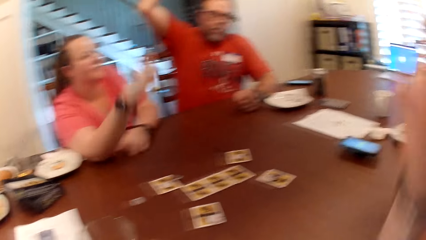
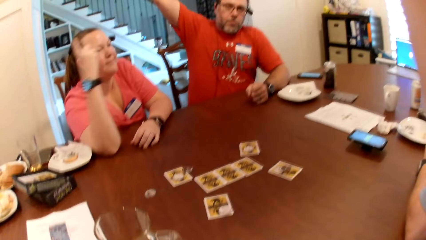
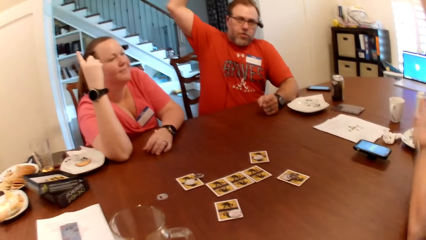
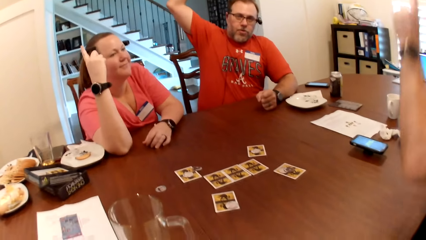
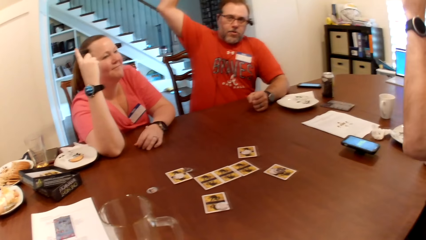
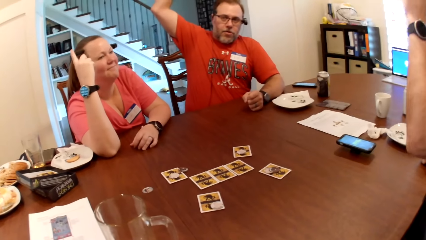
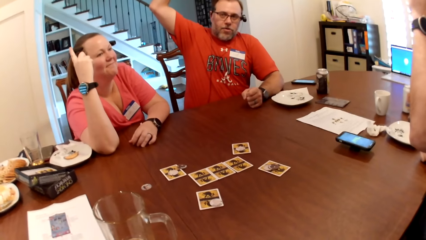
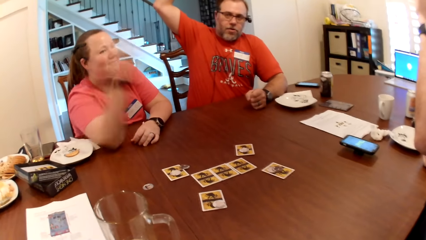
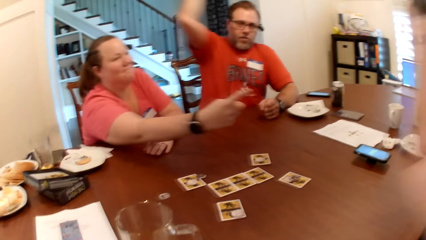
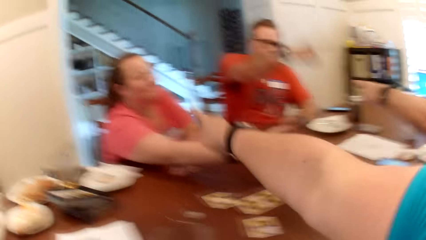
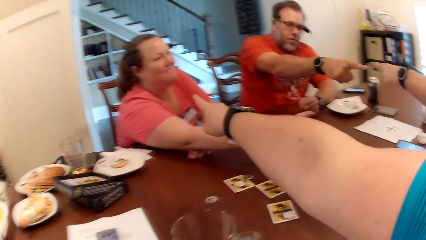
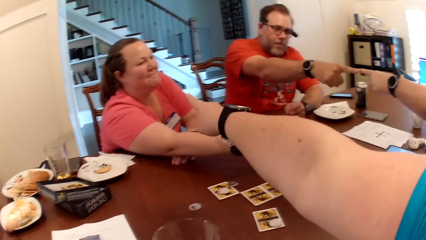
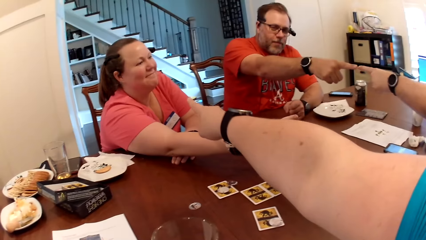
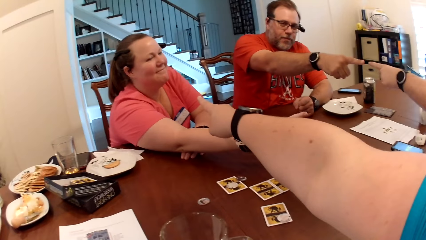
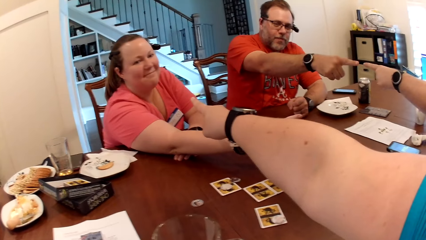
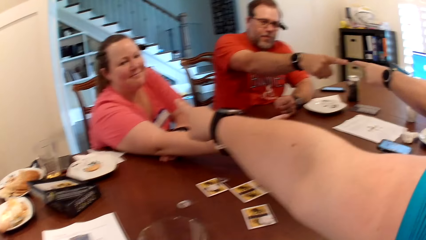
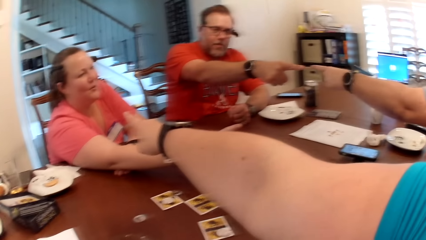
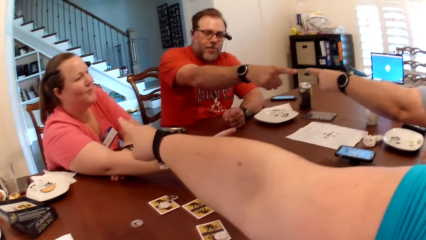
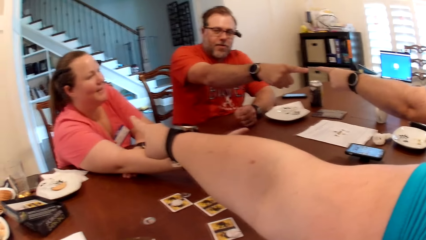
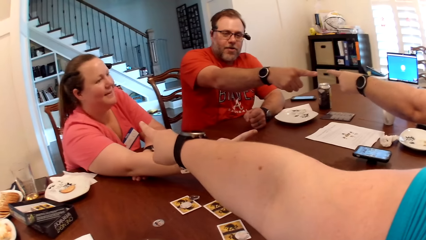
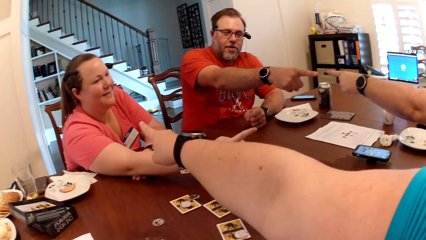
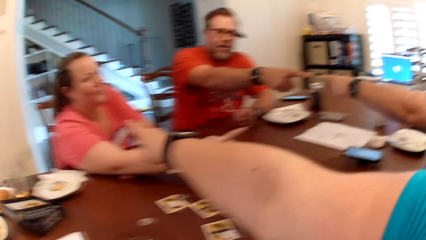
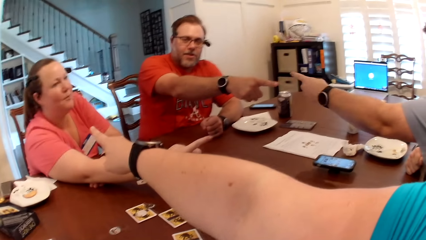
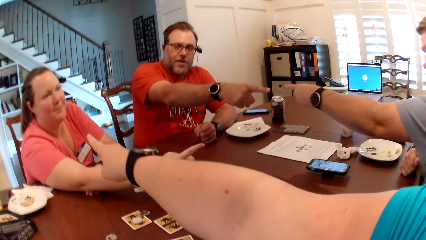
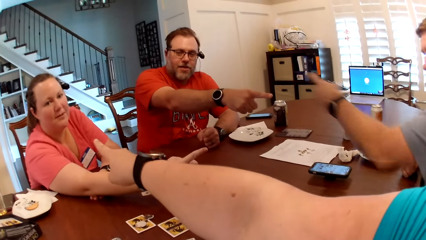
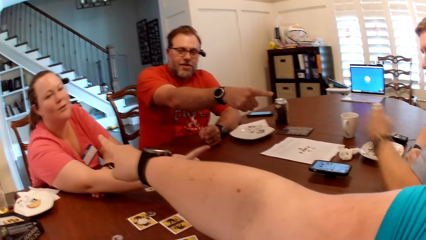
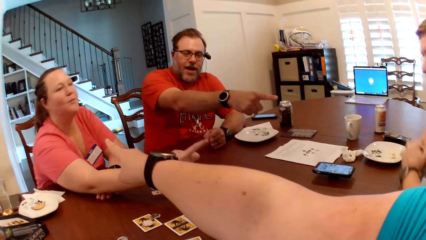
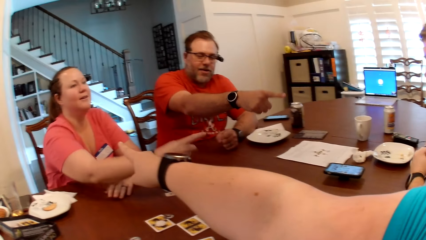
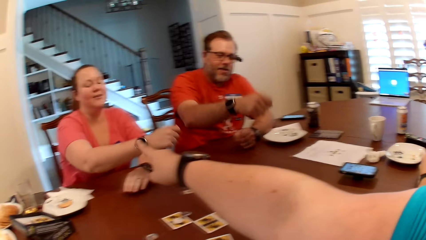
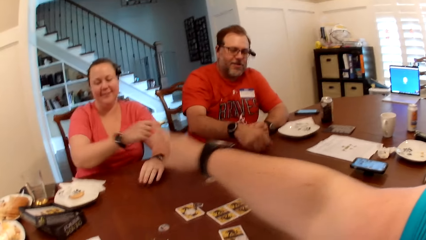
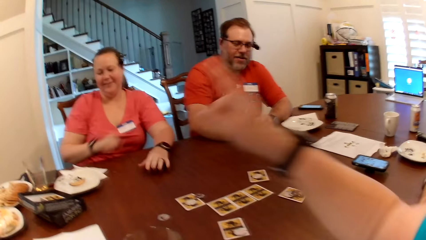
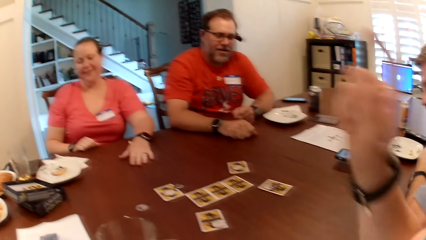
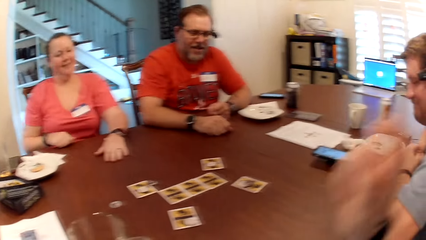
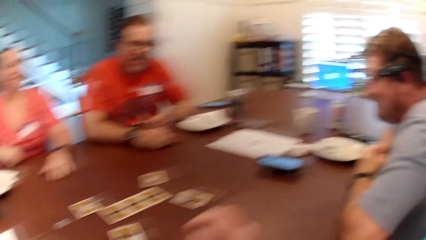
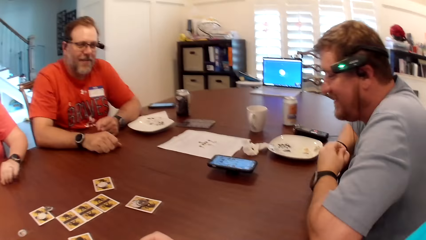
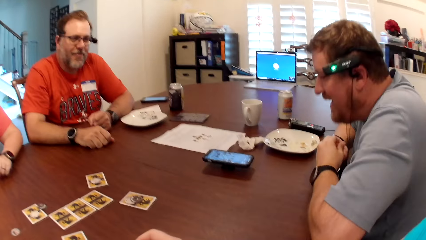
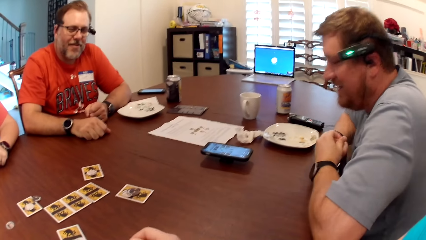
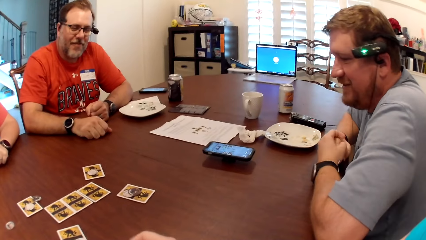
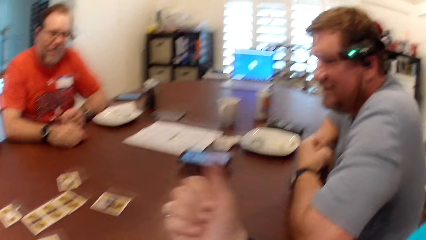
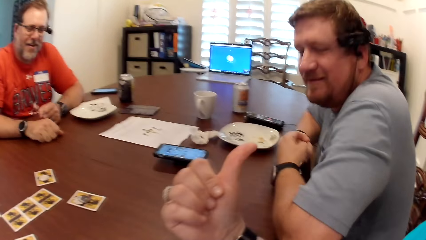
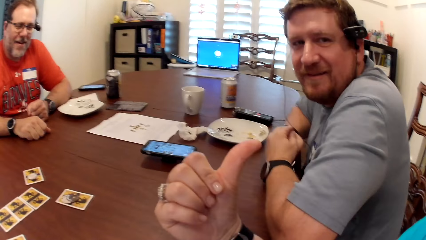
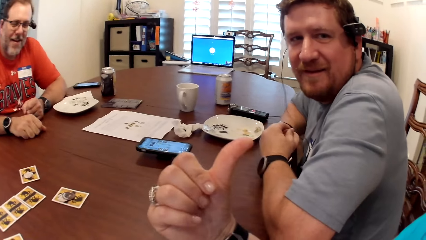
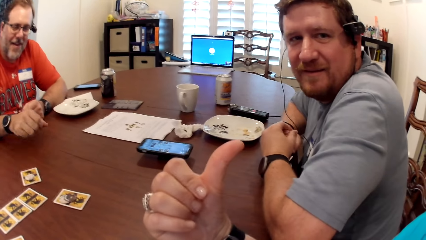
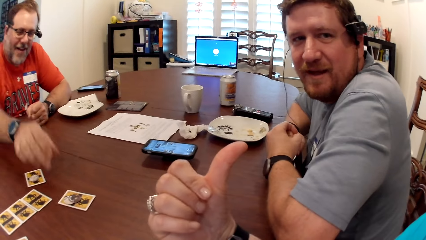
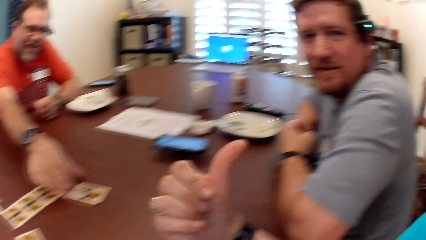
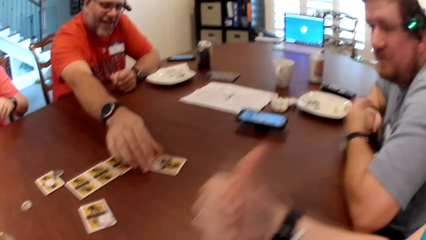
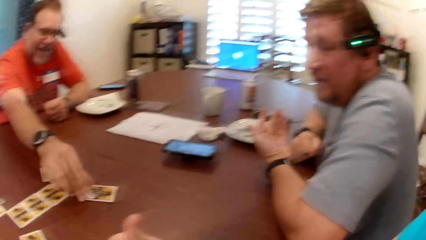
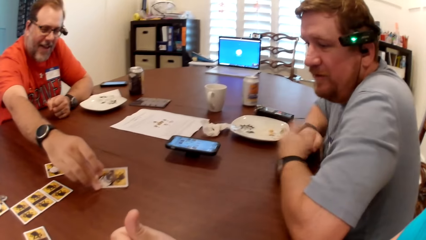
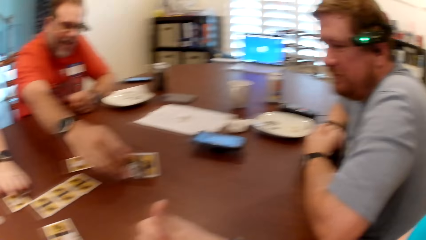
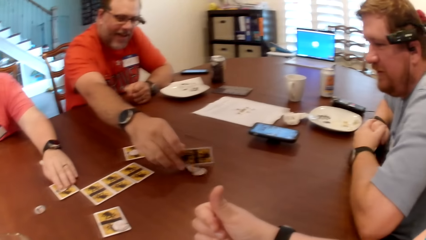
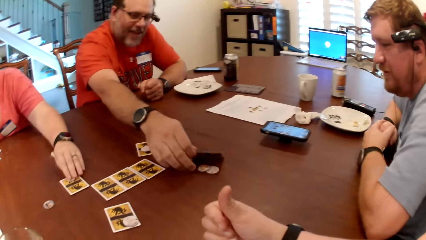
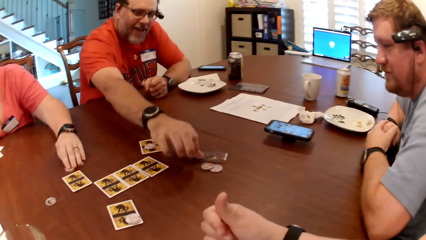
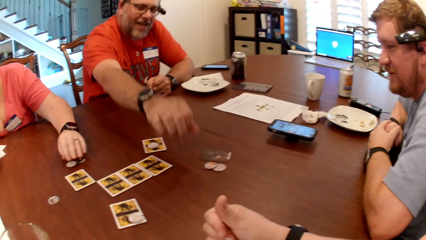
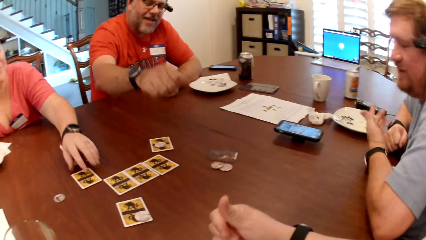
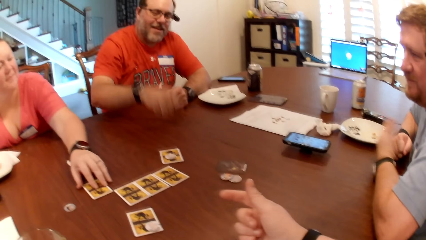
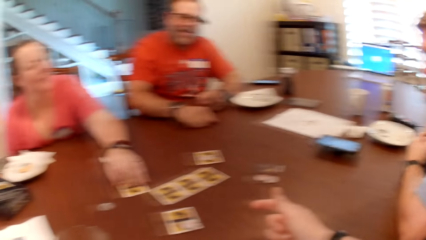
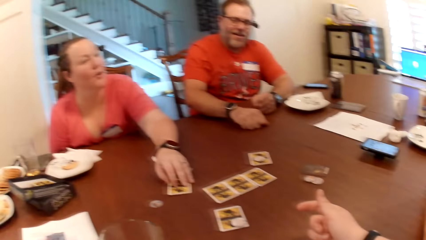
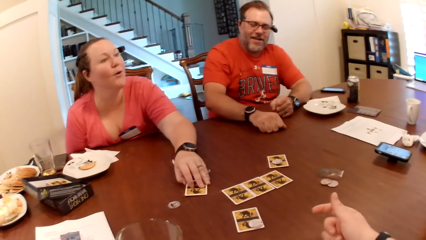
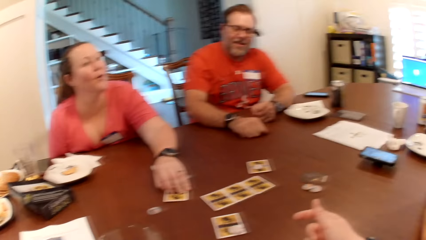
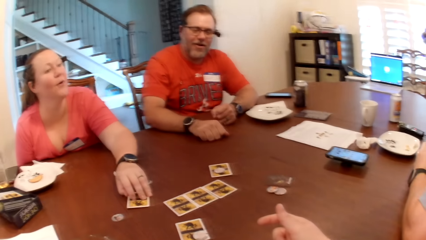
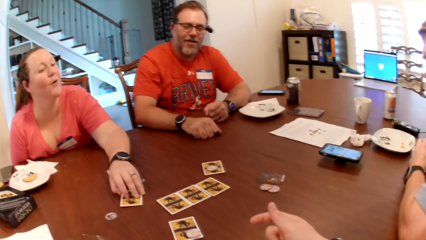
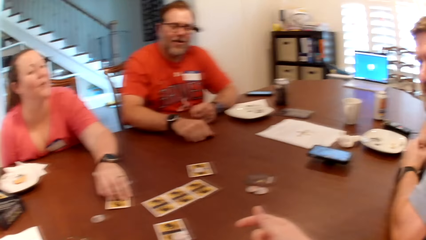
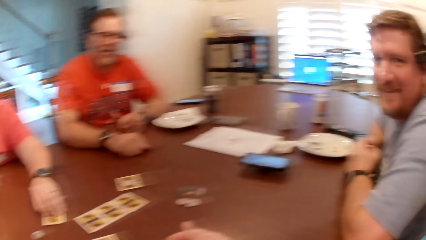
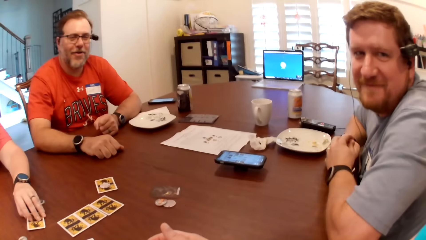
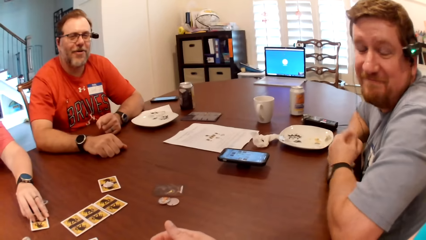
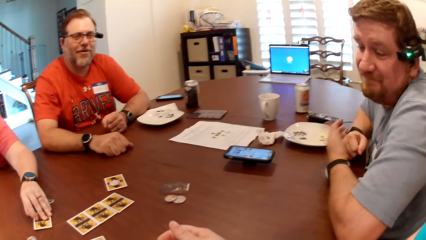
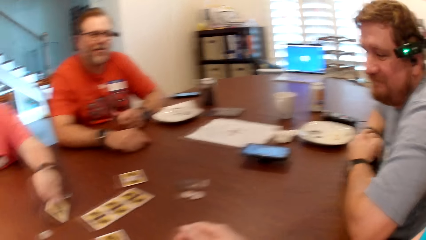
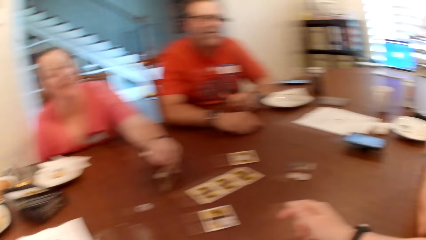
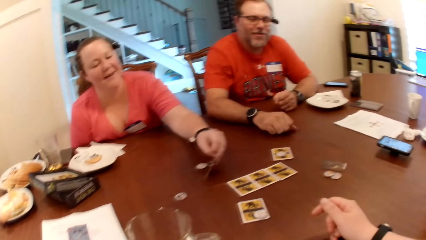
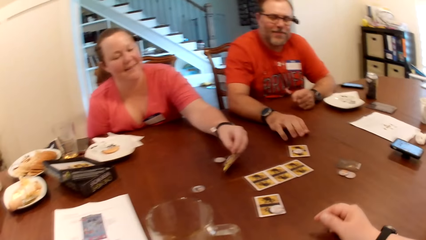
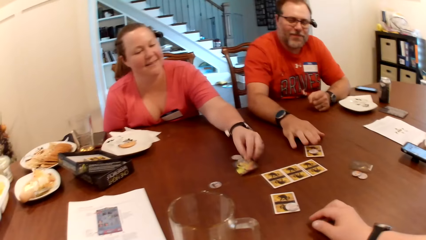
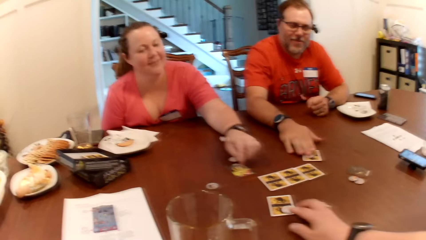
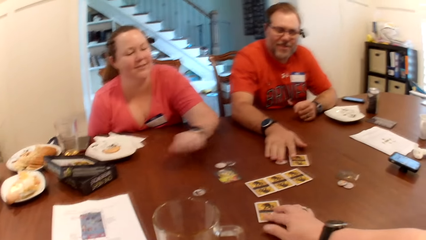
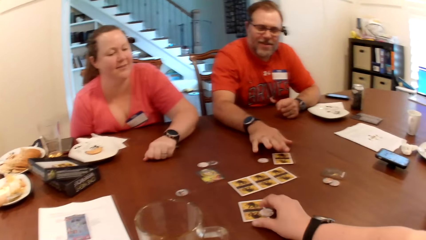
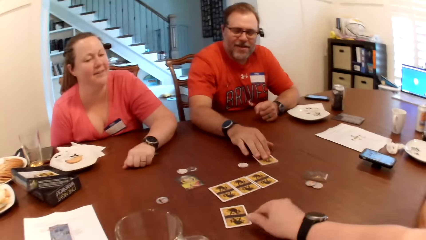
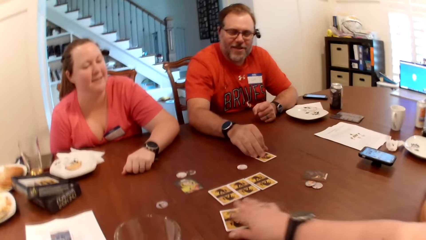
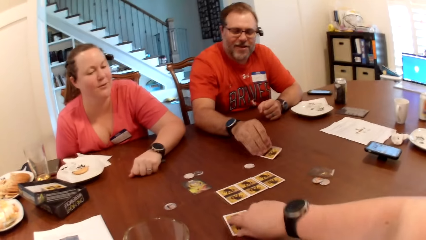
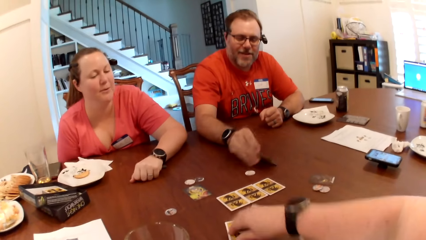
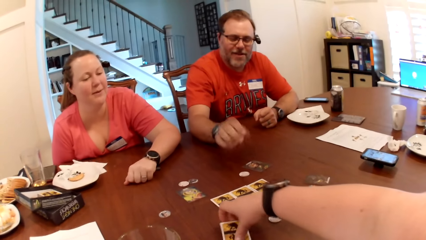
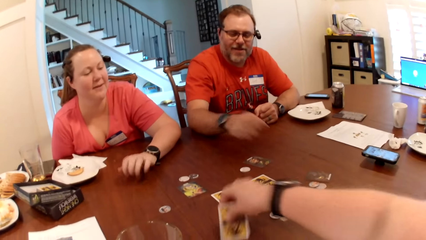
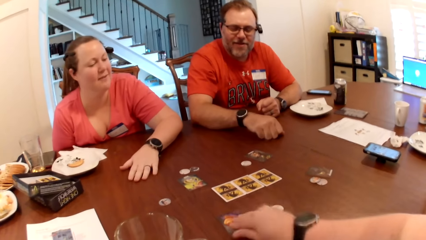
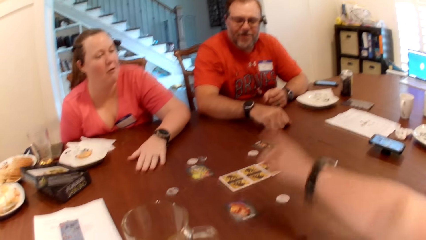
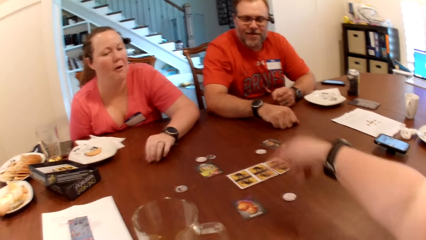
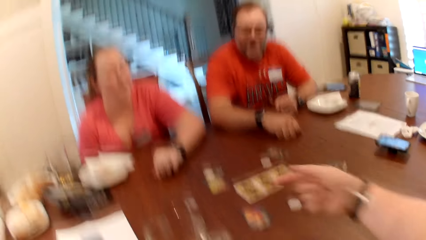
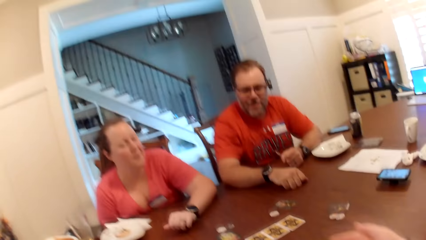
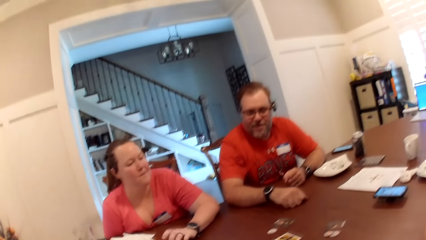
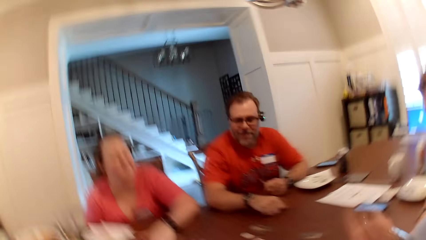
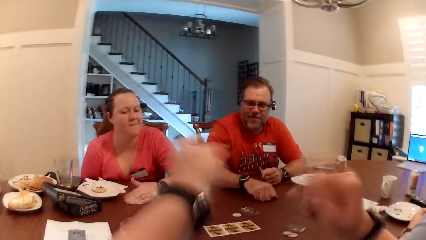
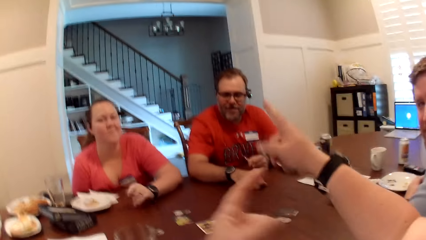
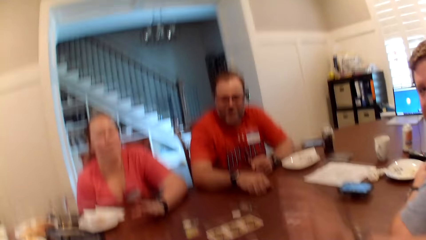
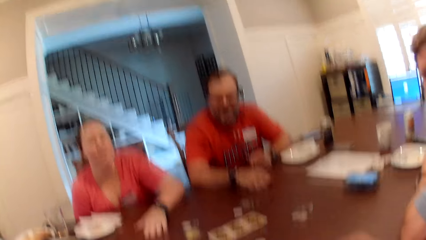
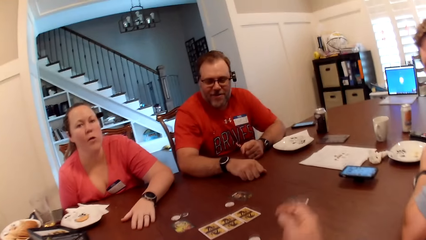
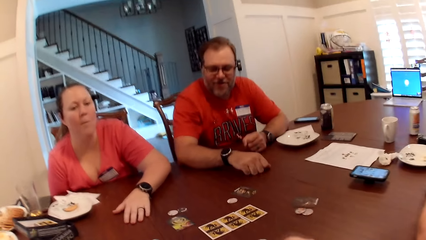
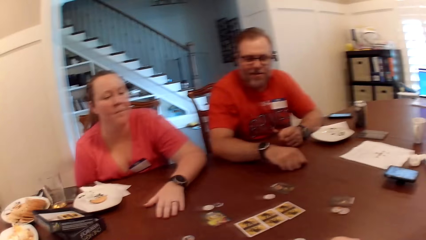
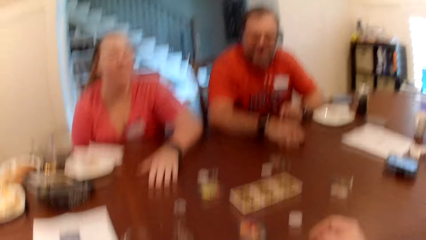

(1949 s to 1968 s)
A man raises his right hand up. A woman raises her right hand up. The camera wearer raises her left hand up. Another man raises his left hand up. The other man, the first man, the woman and the camera wearer point their hands at each other. The woman interacts with others. The camera wearer interacts with the other man. The first man turns over a card on the table with his right hand. The woman moves game pieces on the table with her left hand. The other man interacts with the woman and the first man. The woman turns over the card on the table with her left hand. The first man turns over the card on the table with his right hand. The camera wearer turns over the card on the table with her right hand. She interacts with others.
